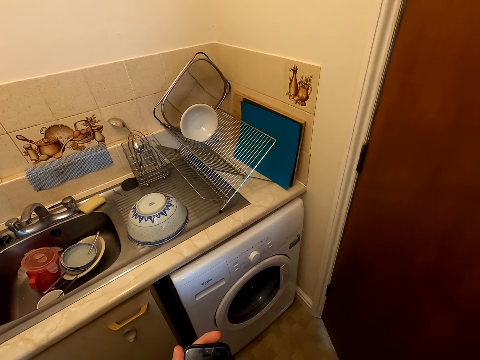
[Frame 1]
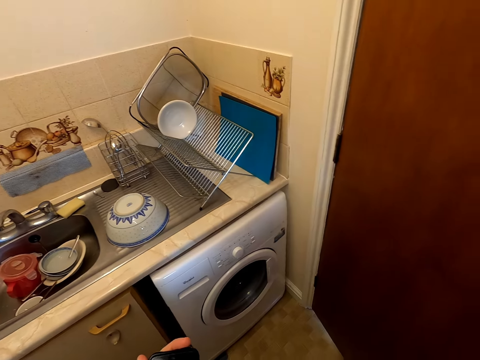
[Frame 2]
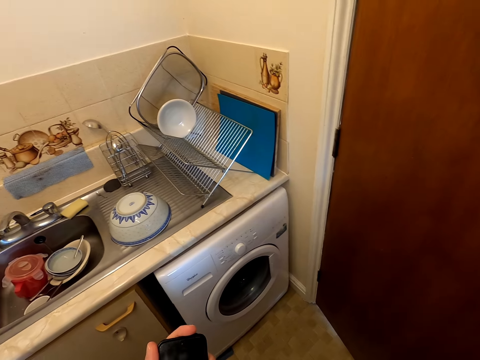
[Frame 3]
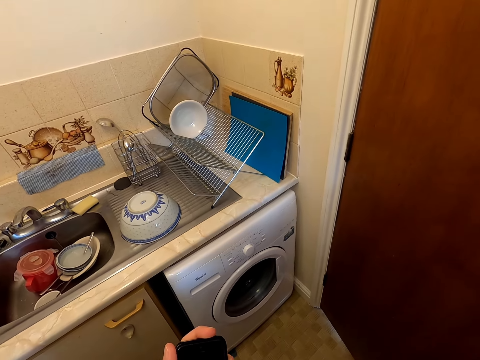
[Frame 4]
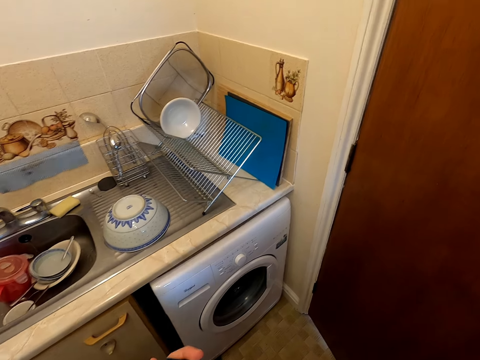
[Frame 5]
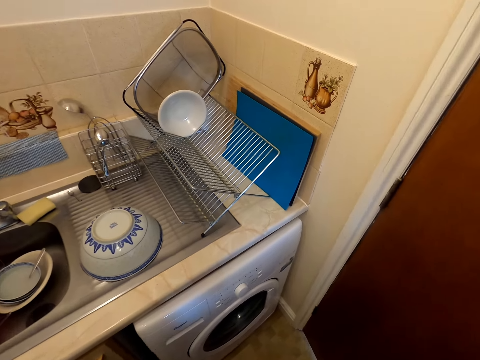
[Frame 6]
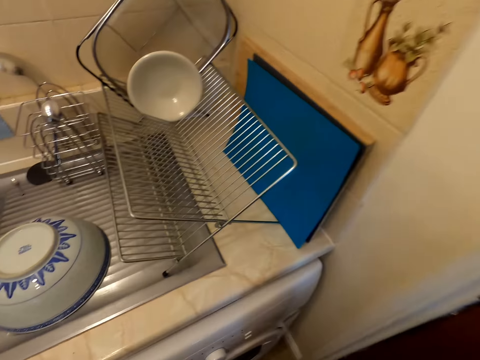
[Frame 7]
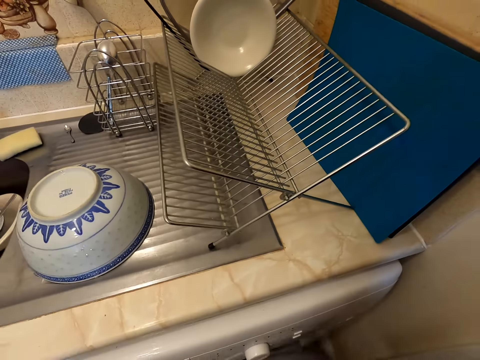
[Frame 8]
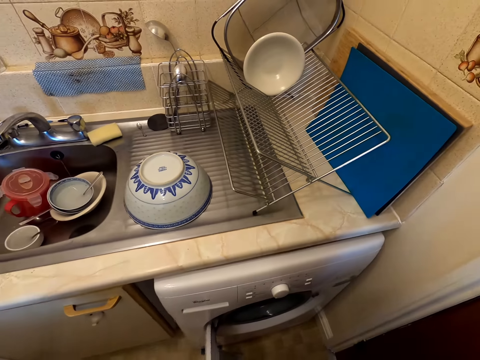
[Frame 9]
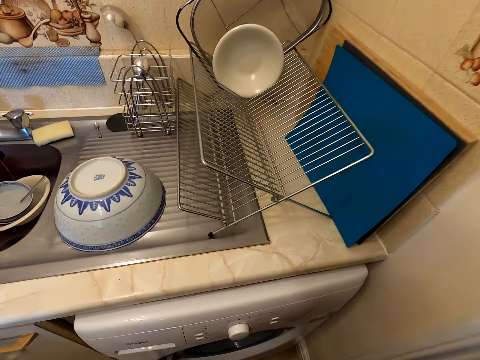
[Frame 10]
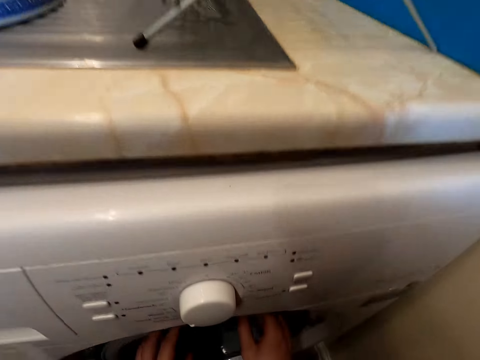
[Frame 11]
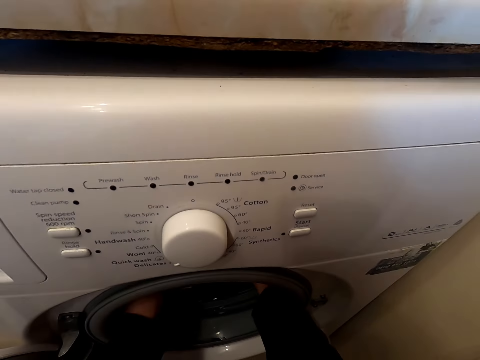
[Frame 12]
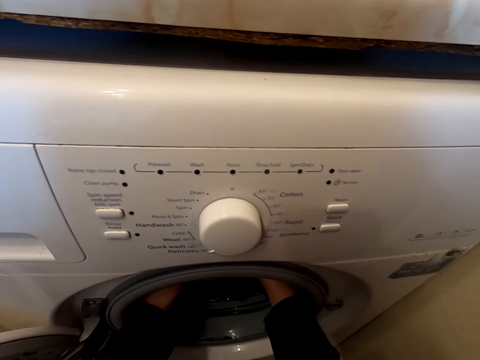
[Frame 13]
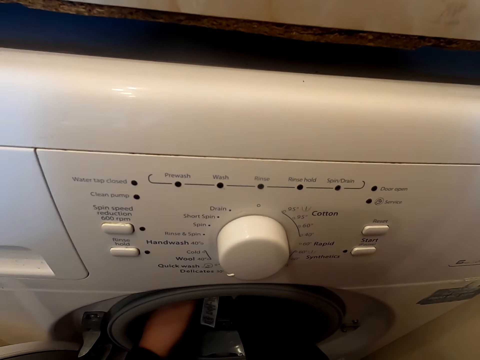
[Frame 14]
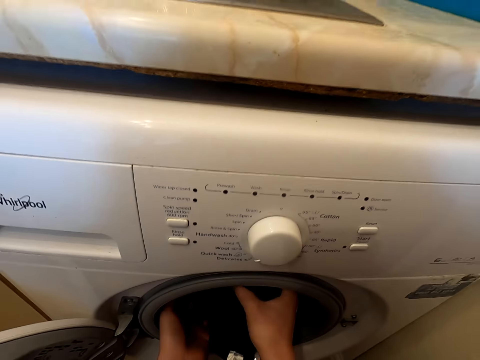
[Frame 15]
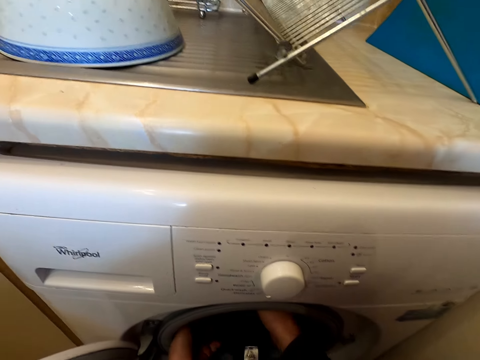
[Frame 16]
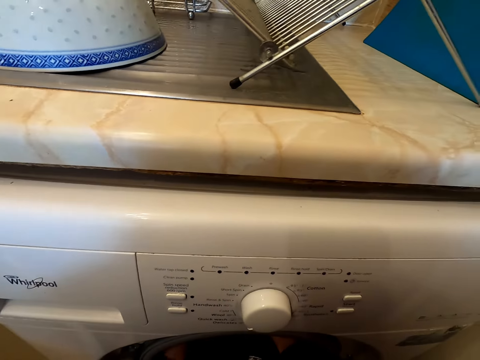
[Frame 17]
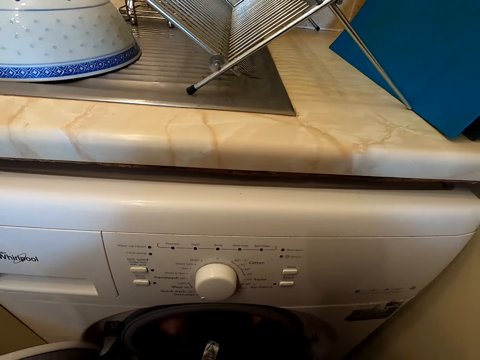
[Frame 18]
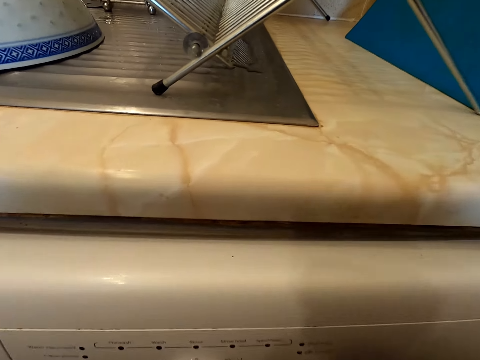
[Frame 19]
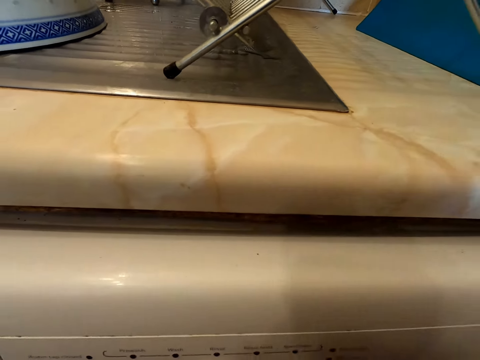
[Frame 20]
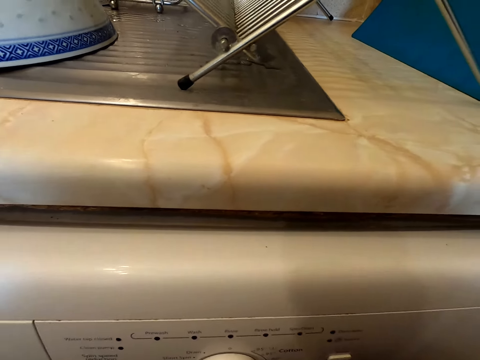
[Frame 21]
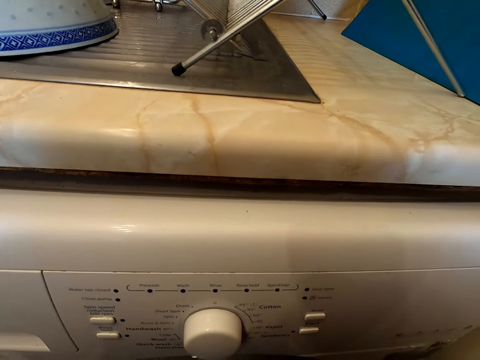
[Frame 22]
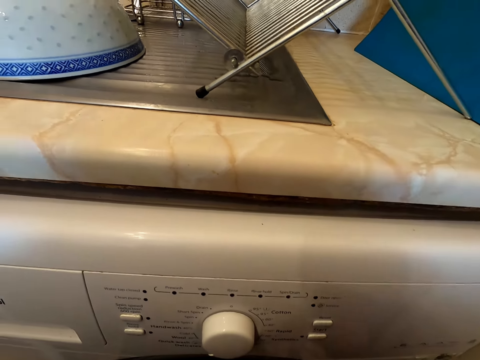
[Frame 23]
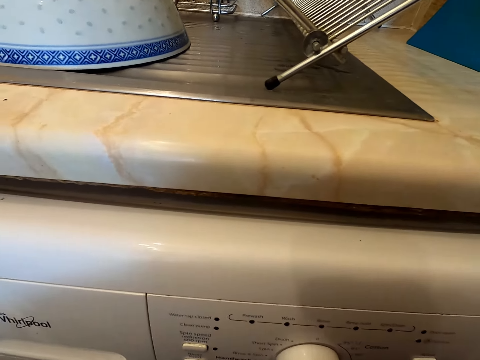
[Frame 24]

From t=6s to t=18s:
The camera wearer holds a phone. They open a washing machine. They put the hands inside the washing machine. They remove the clothes from the washing machine.

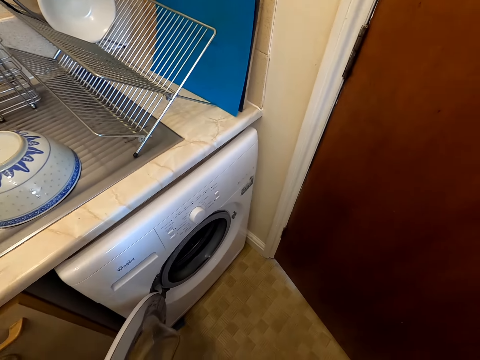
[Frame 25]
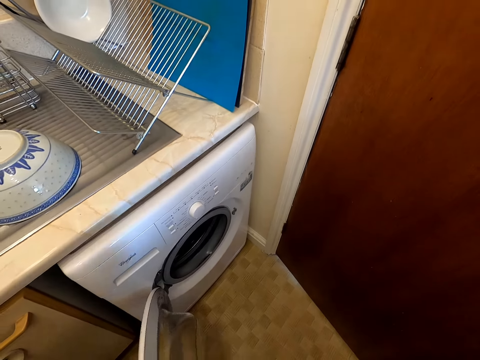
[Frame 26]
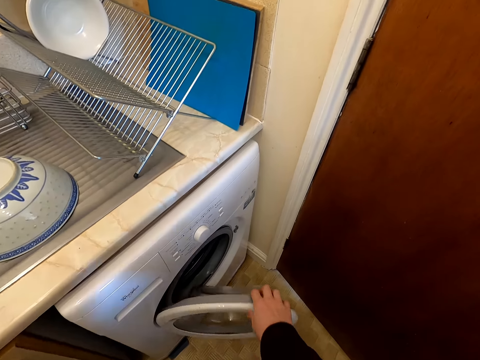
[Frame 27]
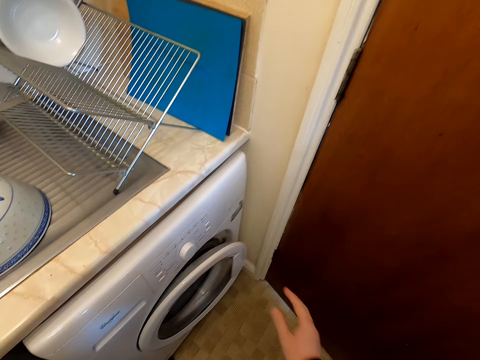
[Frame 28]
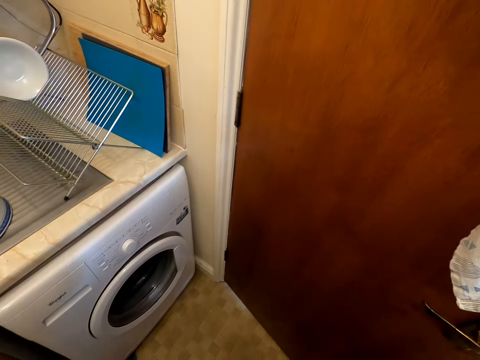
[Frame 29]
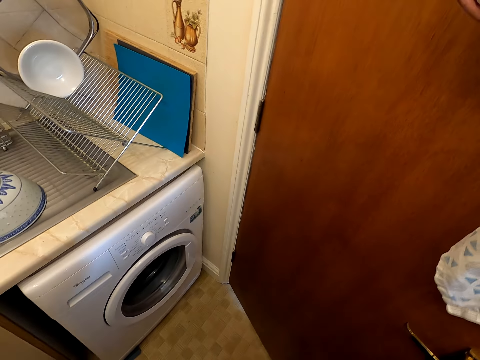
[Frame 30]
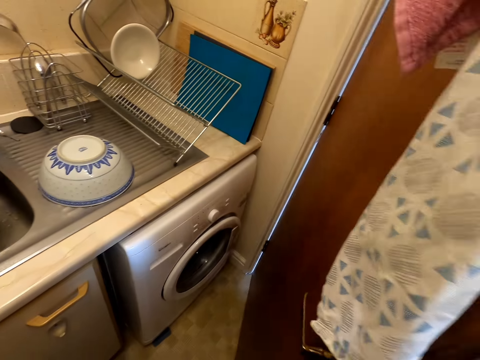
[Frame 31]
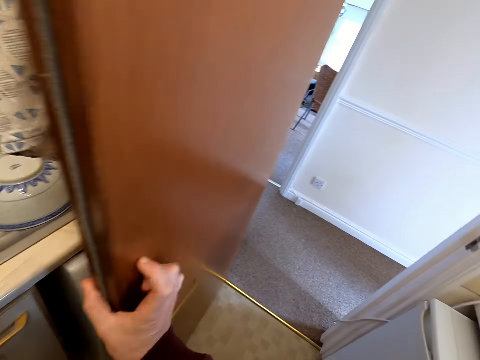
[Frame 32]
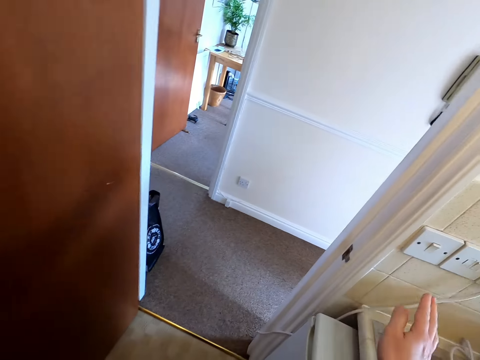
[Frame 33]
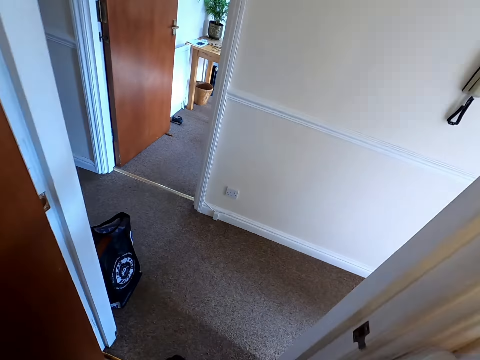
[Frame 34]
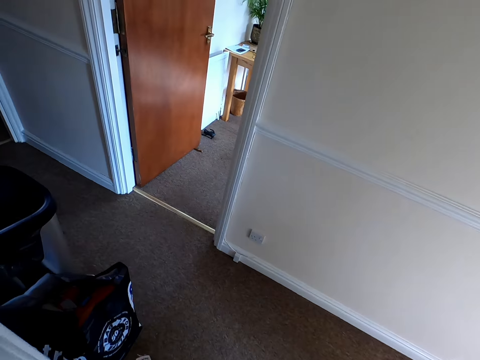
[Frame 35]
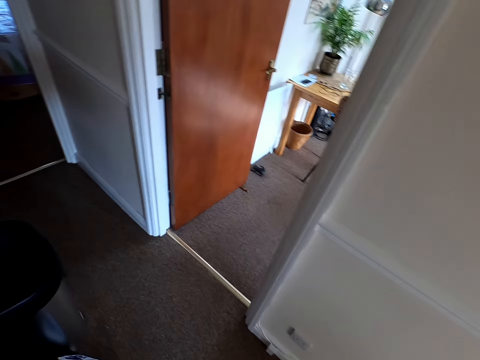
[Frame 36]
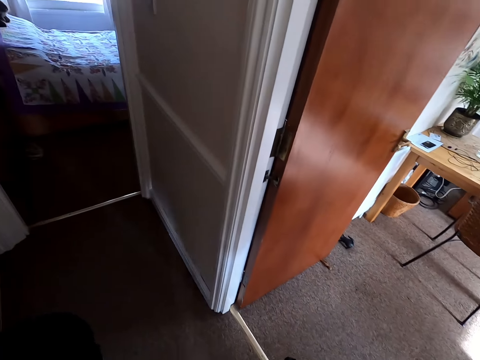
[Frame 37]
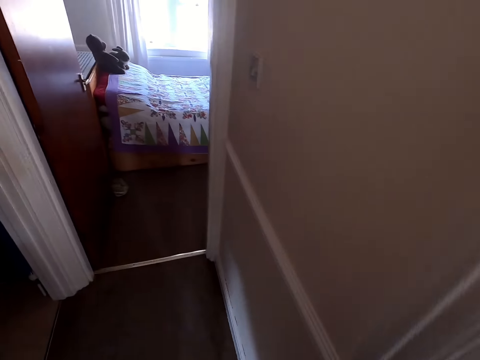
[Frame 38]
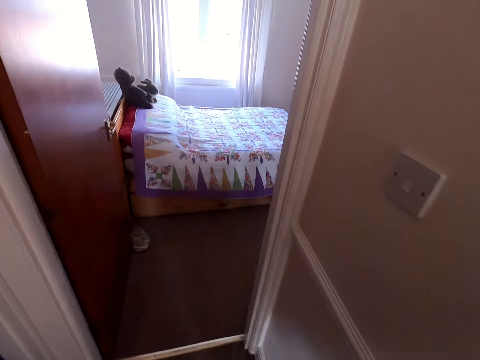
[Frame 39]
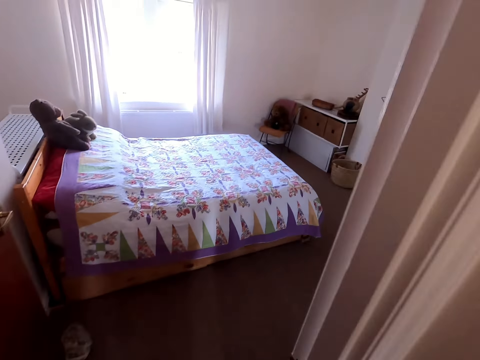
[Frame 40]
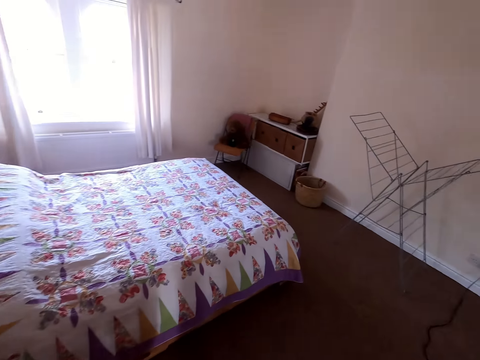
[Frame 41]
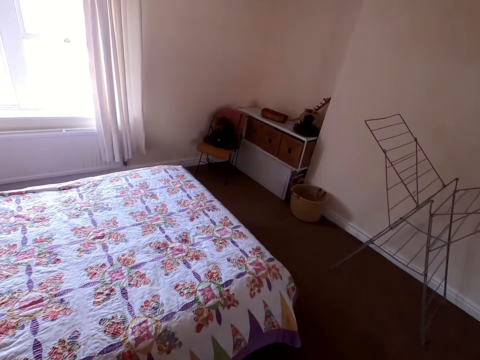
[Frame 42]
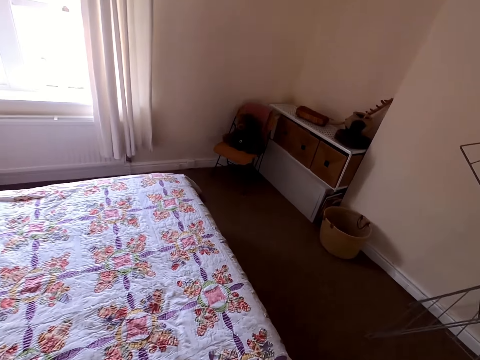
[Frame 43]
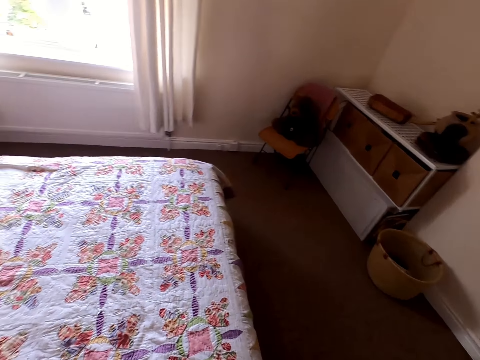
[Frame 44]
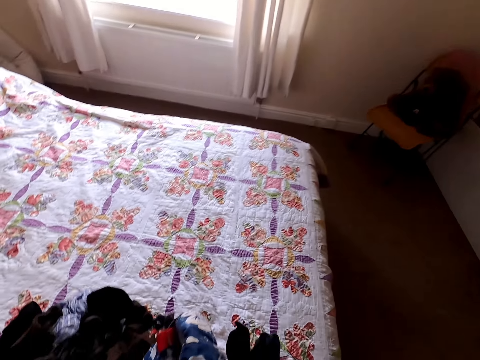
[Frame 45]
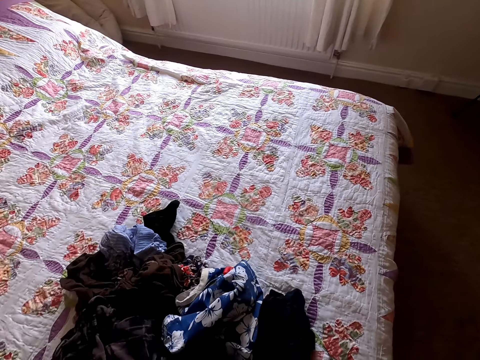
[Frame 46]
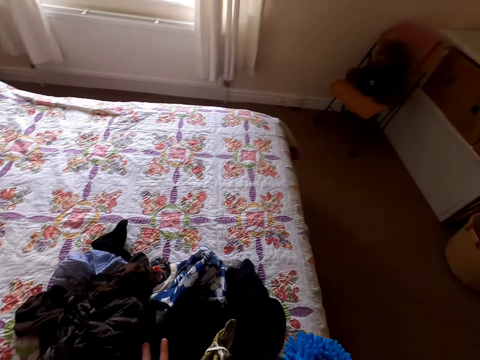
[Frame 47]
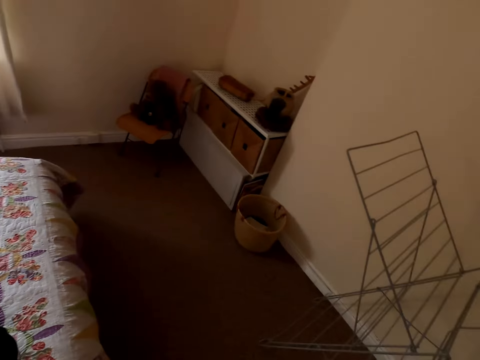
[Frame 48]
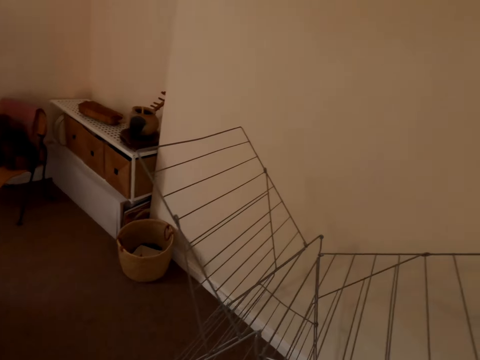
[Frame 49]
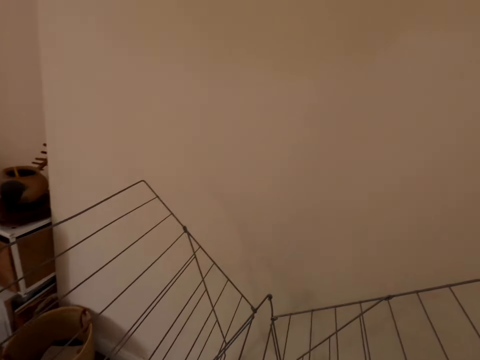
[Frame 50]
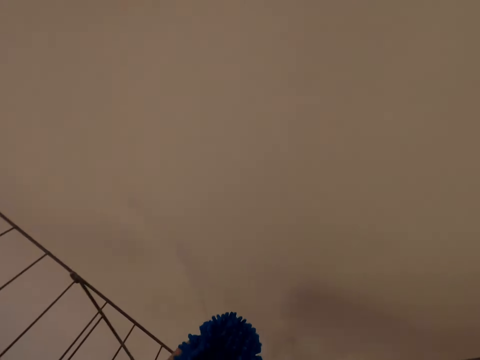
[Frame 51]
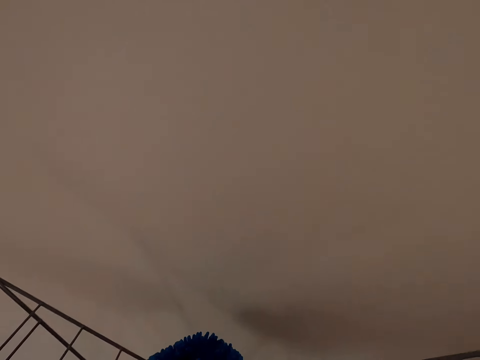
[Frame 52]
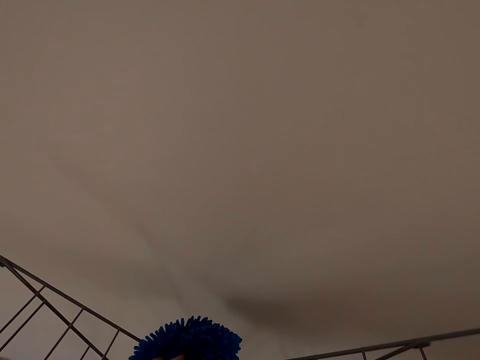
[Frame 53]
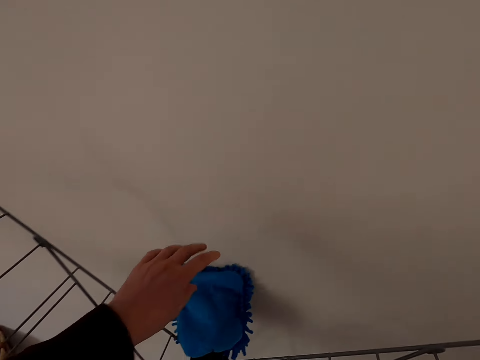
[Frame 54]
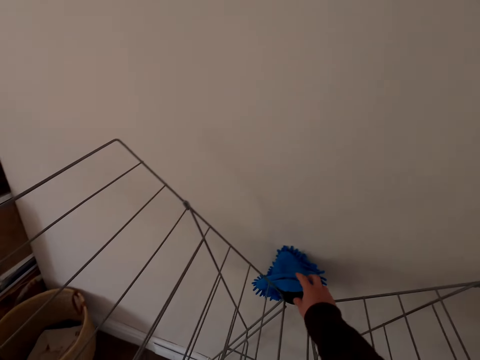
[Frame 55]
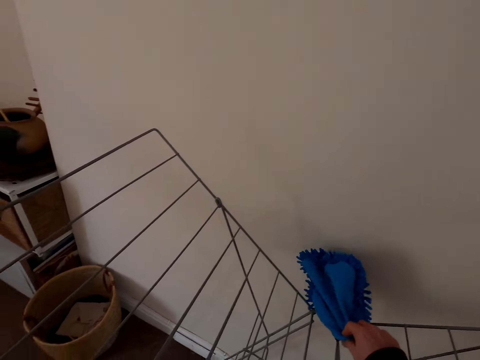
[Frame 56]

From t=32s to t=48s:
The camera wearer closes the washing machine. They open the door. They switch off the light. They walk out of the kitchen. They walk into the bedroom. They place cloths on the bed. They throw the clothes on the bed. They turn around. They put the cloth on a rack.
